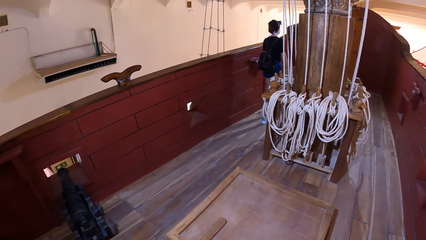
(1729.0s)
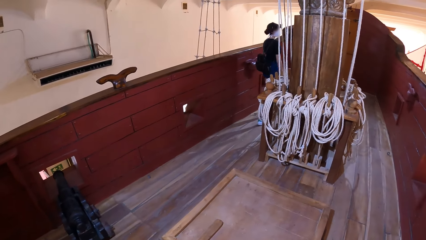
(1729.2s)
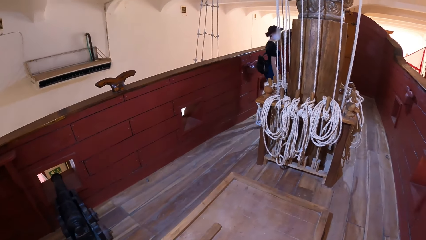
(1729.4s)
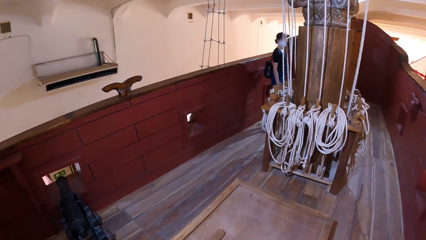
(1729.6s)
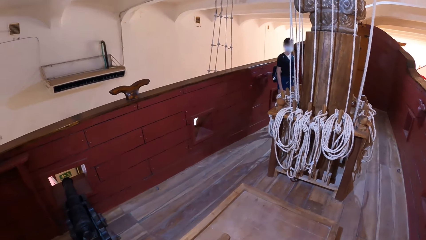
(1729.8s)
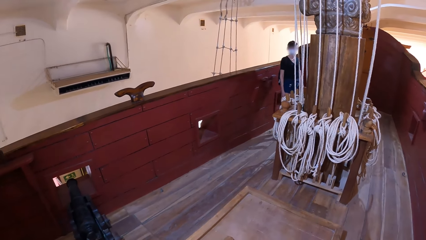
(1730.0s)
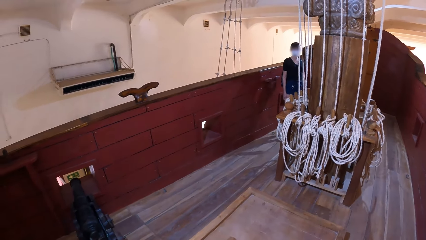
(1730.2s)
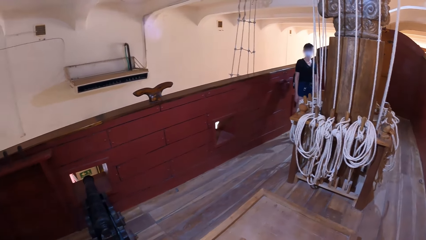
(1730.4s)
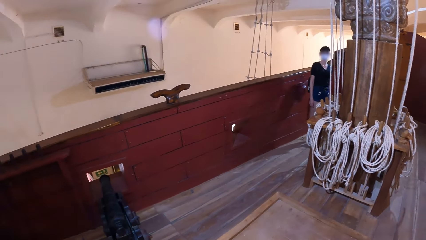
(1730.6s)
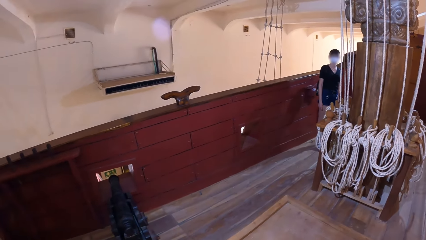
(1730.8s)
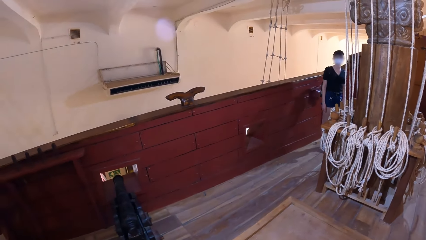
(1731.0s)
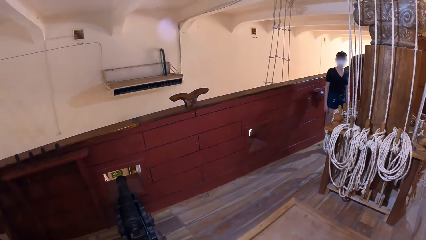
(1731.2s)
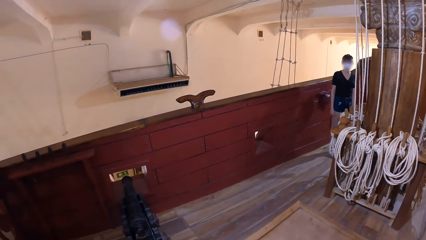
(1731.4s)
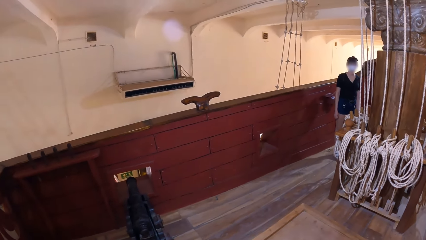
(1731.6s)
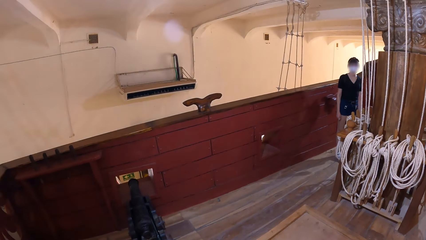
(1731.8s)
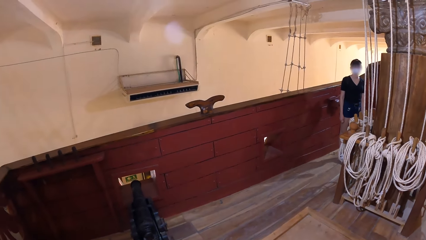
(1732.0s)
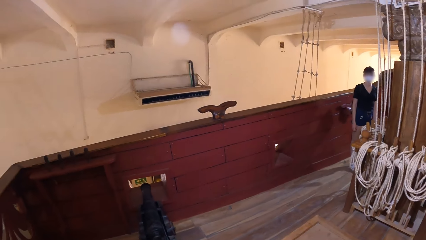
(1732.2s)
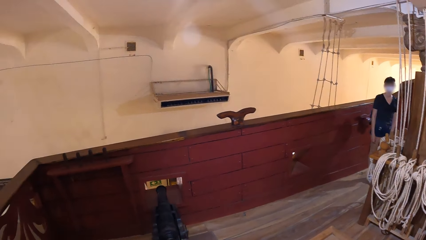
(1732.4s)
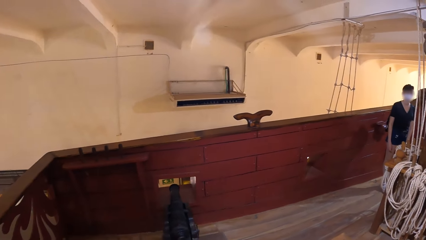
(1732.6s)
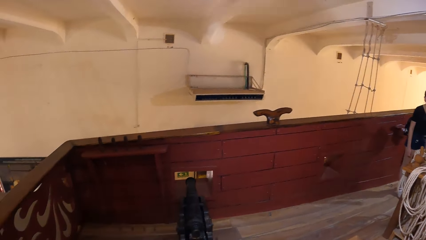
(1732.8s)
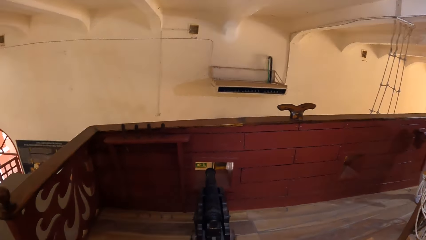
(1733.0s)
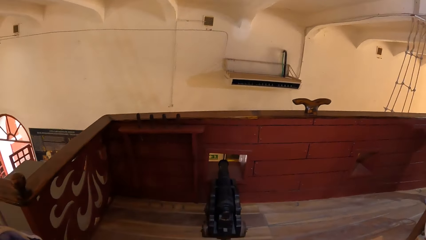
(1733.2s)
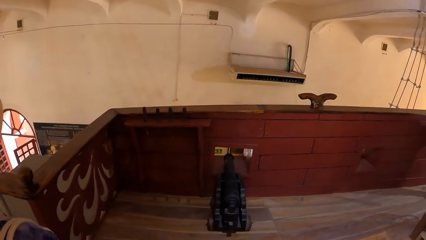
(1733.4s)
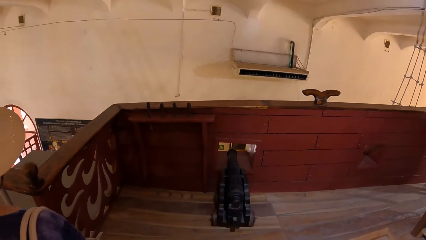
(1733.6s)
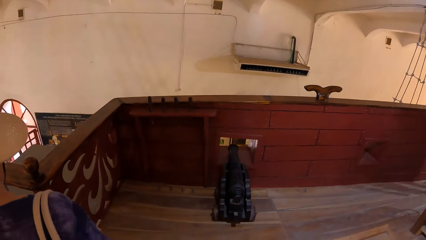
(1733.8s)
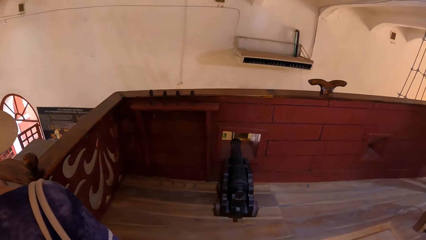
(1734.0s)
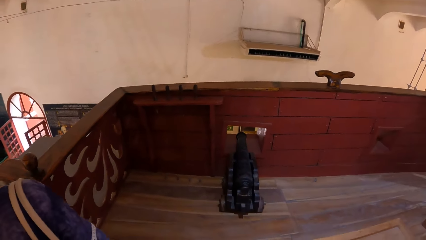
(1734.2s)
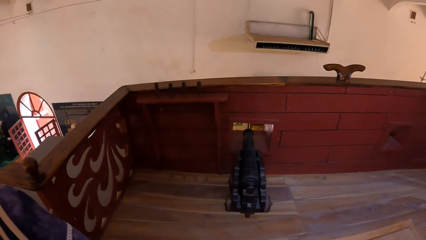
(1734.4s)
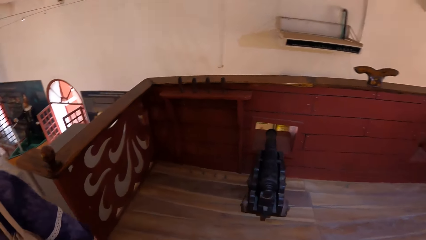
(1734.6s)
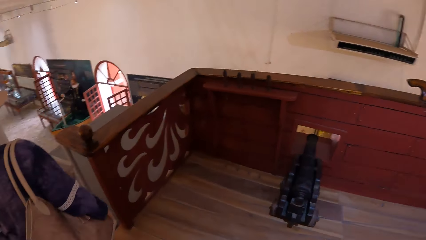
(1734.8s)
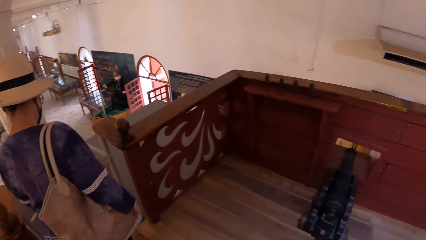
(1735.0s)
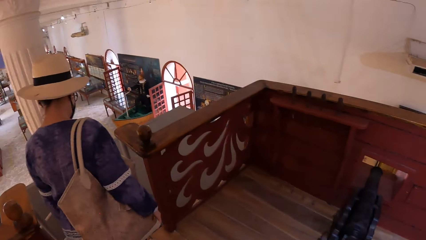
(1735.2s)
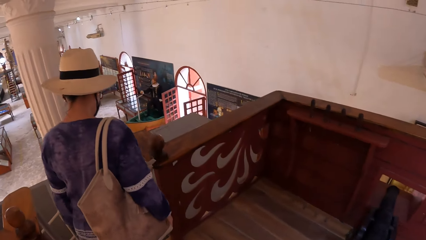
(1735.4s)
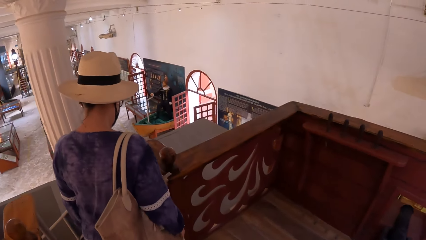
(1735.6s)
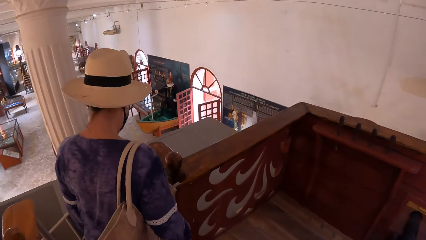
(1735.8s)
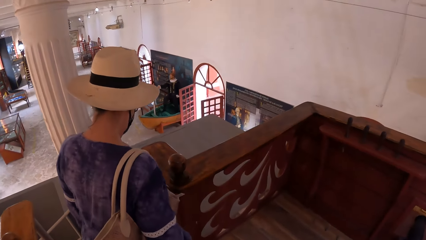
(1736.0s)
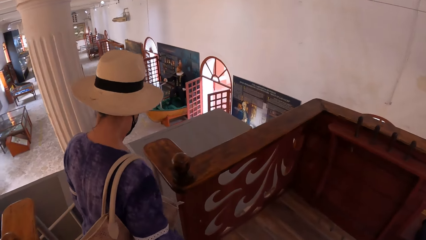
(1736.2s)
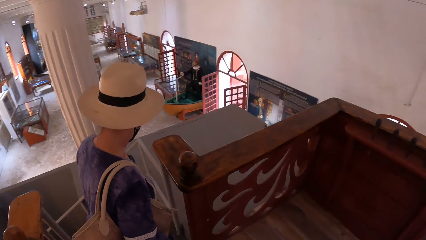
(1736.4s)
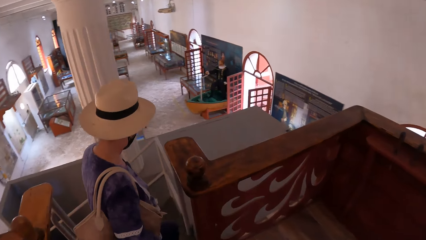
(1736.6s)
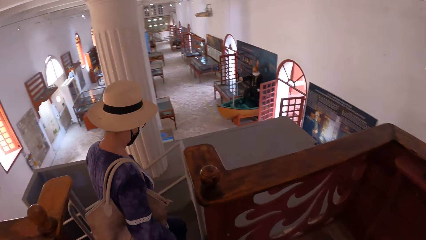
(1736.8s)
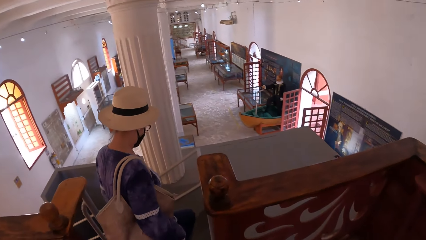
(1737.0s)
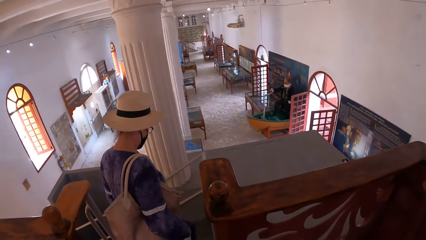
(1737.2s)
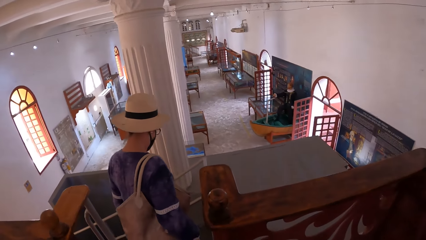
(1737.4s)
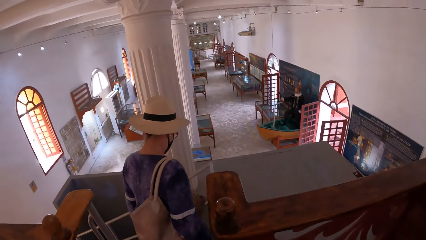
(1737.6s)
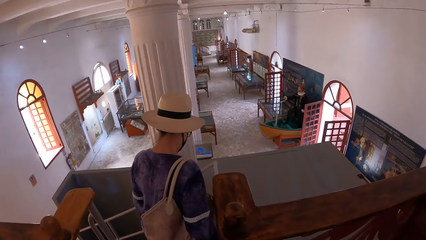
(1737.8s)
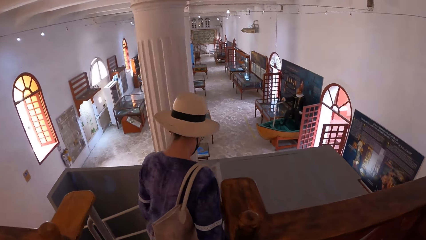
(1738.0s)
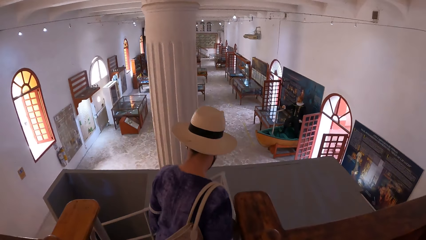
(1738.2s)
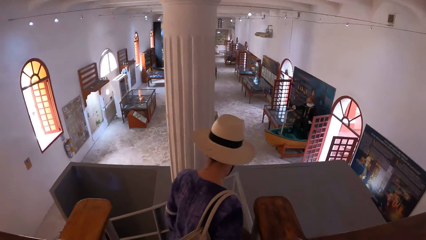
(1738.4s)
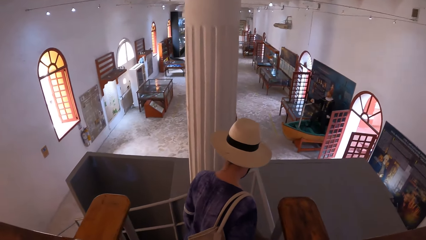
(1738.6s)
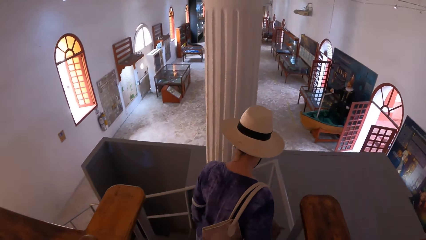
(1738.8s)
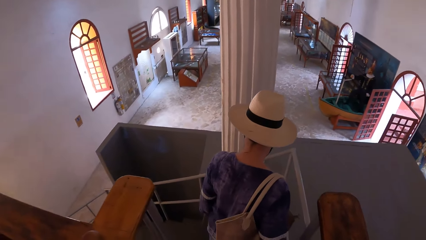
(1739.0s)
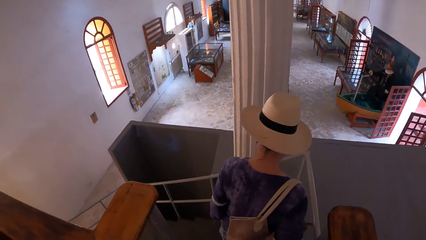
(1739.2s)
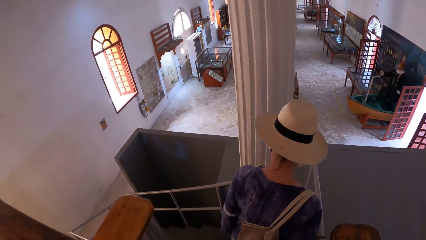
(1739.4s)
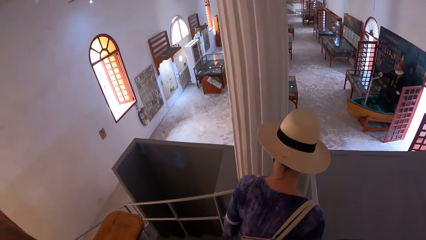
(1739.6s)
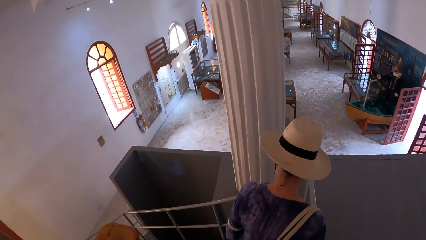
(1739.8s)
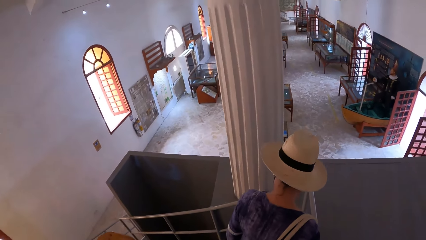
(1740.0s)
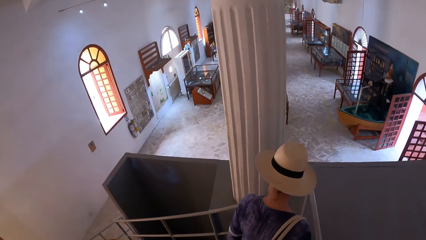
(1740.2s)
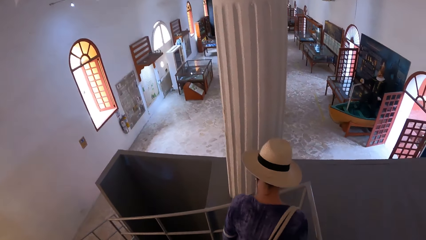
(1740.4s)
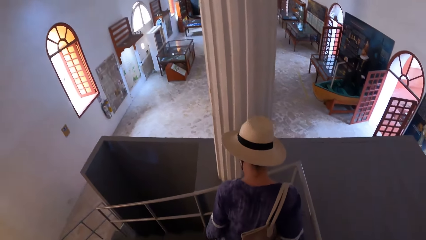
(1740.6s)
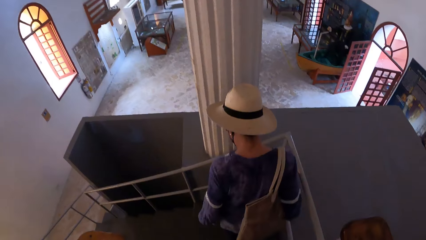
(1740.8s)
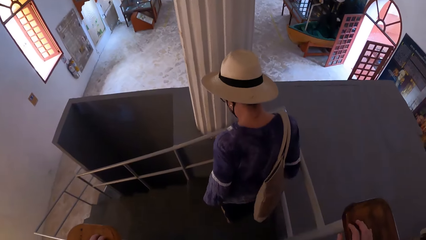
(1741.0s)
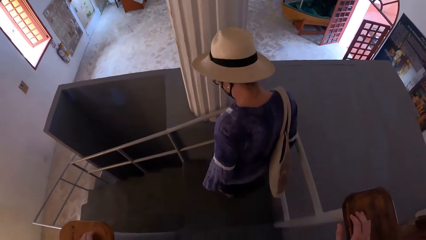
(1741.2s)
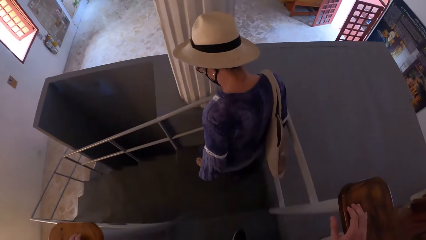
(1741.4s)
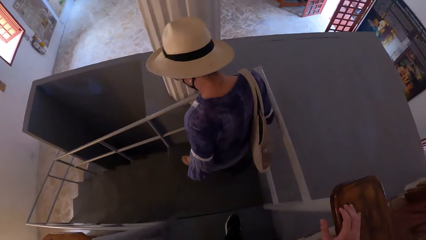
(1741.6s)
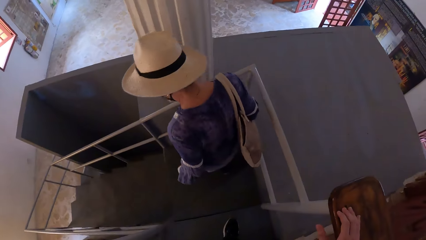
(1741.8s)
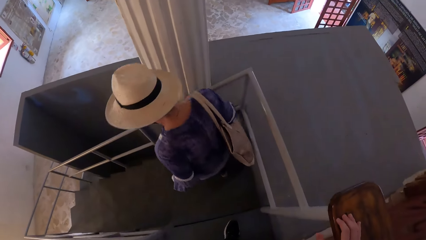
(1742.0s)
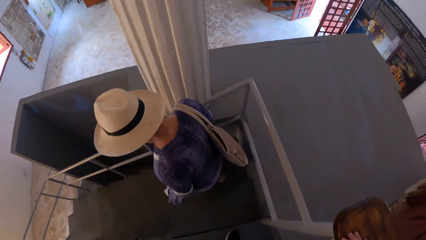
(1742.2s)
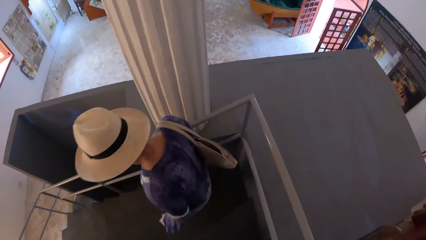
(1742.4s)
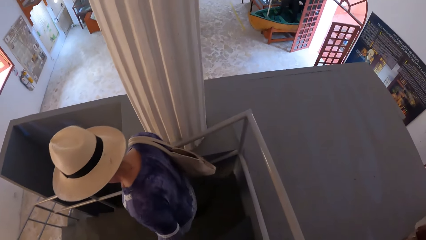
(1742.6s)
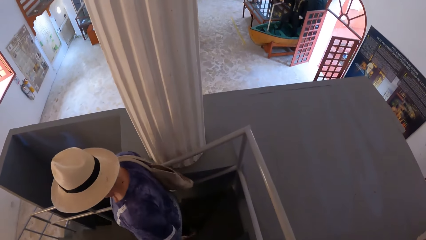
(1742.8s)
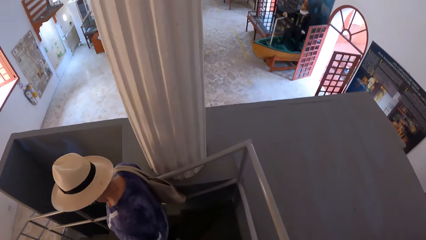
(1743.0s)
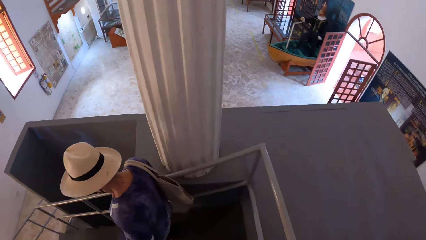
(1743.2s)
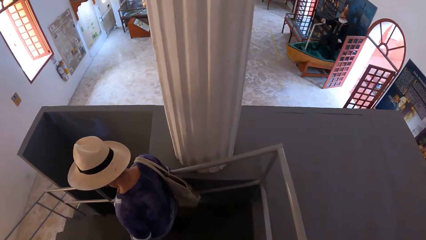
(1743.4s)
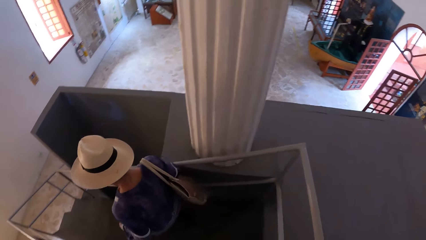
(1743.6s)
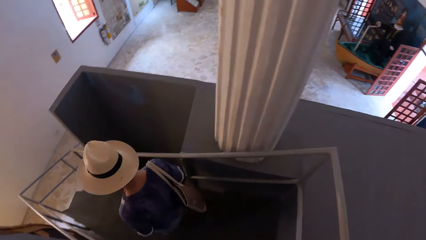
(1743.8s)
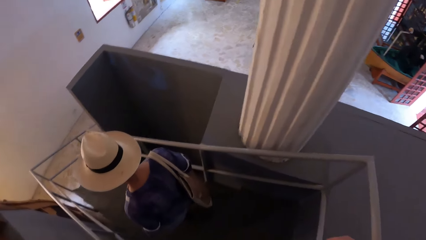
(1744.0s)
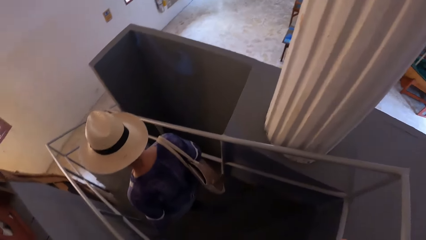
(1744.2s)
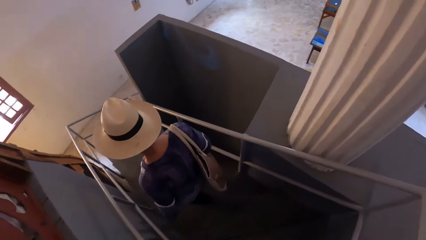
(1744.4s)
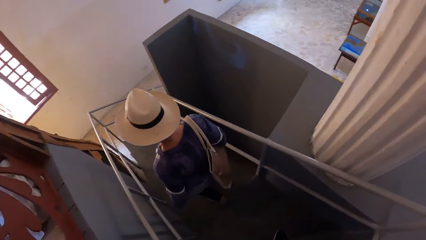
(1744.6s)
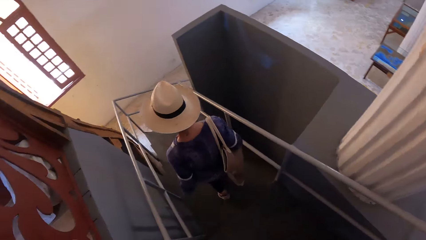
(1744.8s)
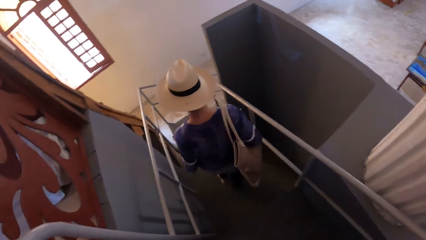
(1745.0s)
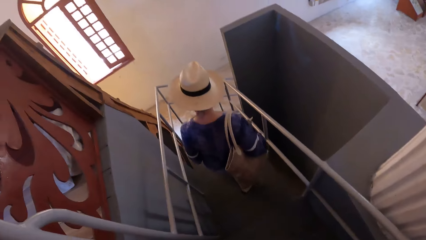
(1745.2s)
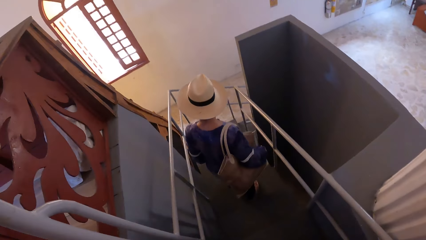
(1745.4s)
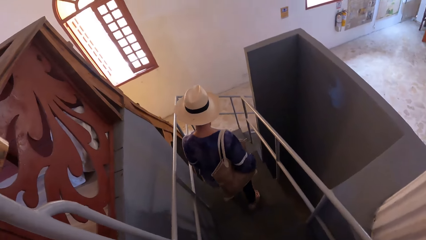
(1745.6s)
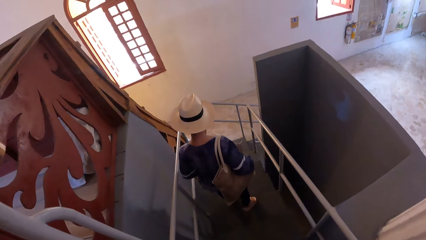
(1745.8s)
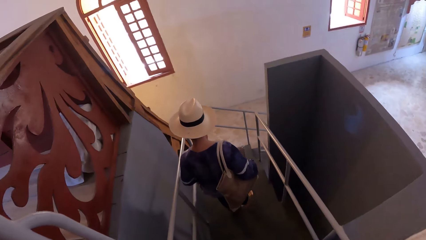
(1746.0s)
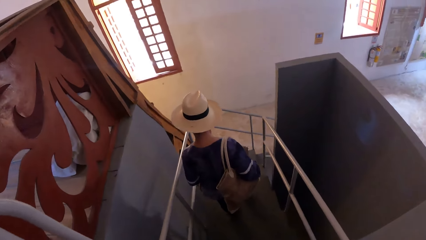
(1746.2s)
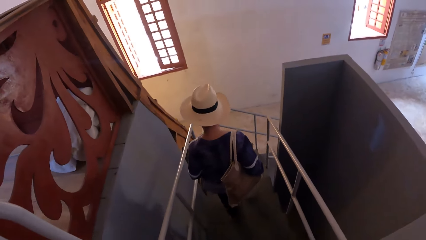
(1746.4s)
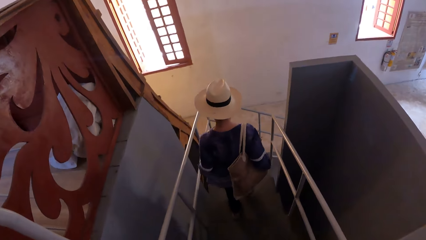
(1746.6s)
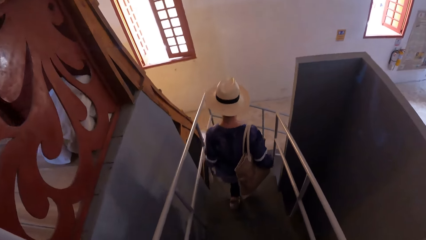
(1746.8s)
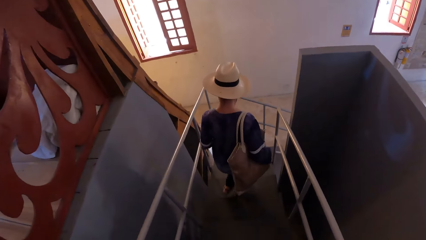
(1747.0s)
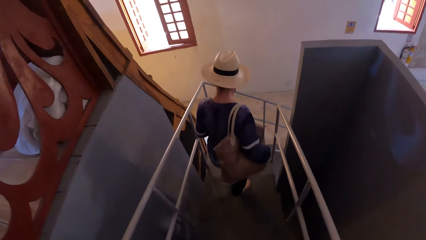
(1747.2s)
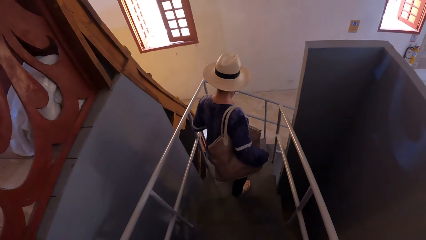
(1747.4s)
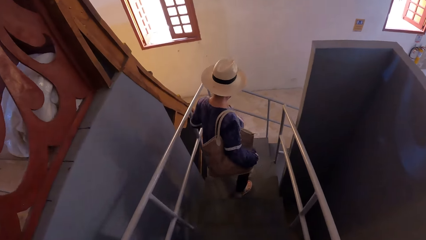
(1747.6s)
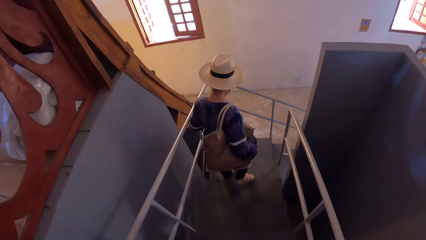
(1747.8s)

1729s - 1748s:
A woman walks down the staircase. The camera wearer walks down the staircase. They walk down stairs.
